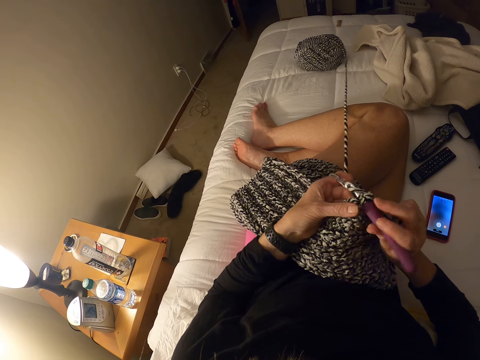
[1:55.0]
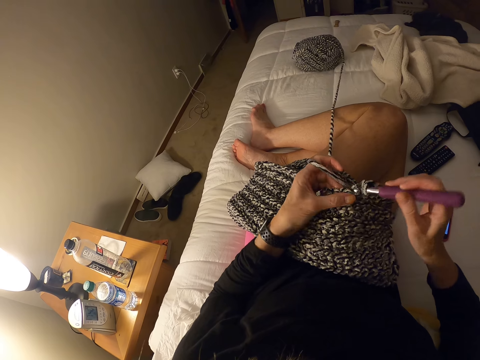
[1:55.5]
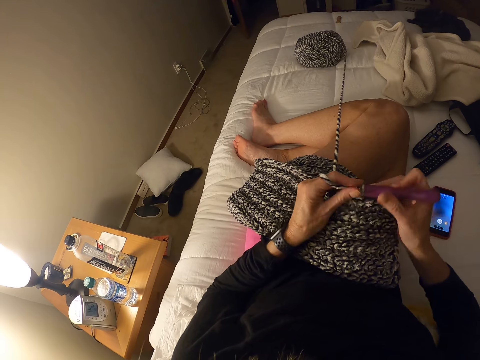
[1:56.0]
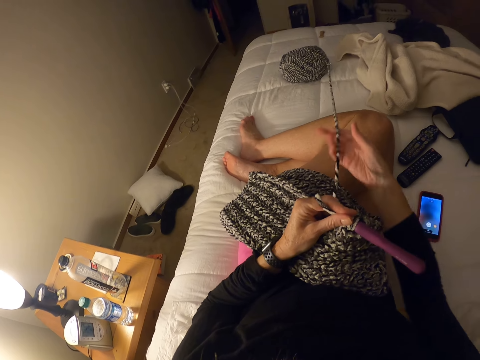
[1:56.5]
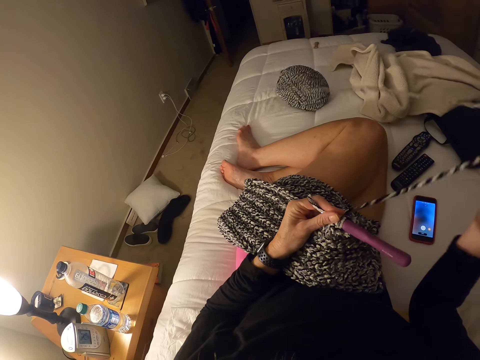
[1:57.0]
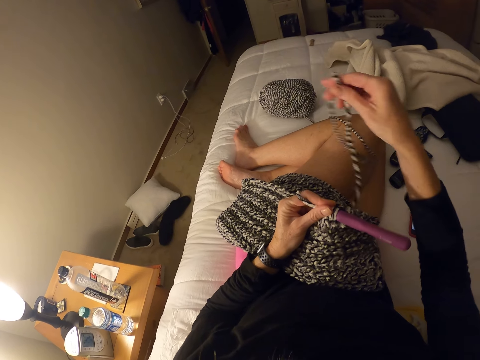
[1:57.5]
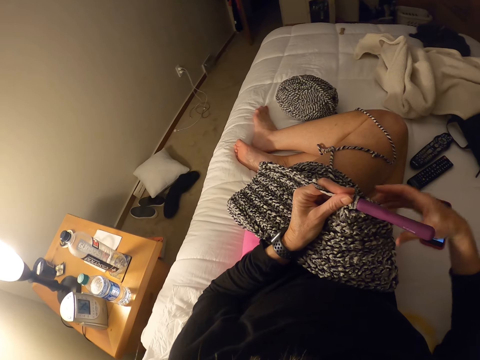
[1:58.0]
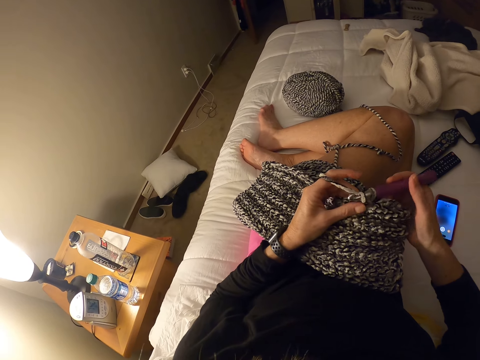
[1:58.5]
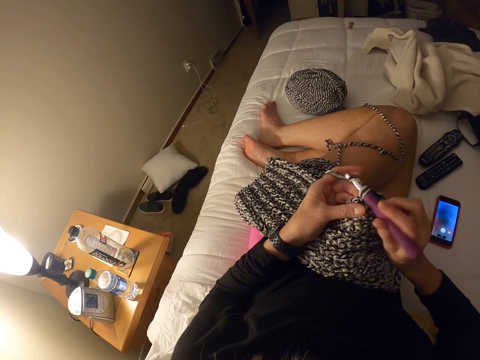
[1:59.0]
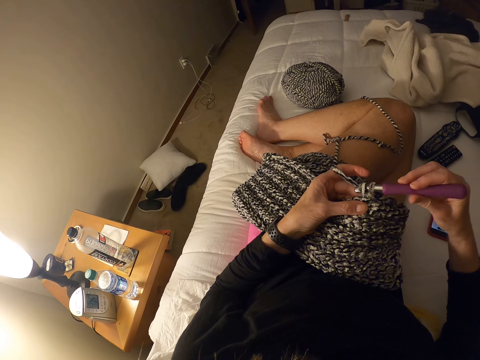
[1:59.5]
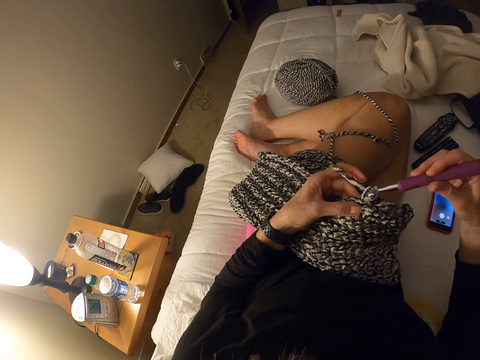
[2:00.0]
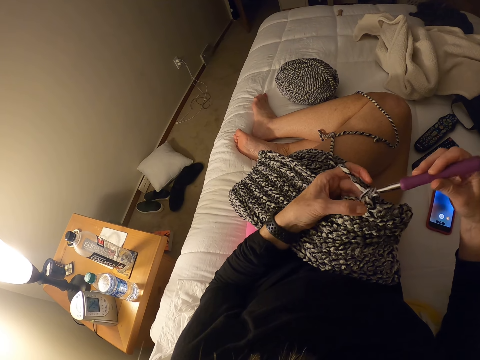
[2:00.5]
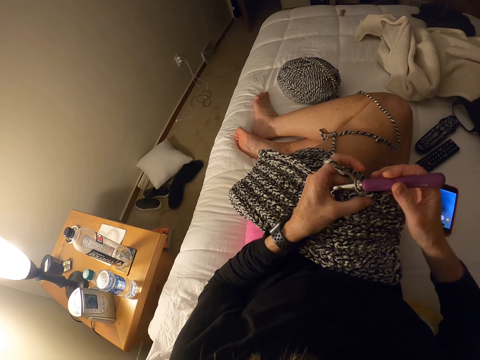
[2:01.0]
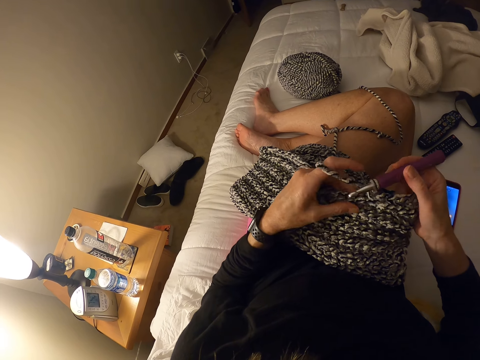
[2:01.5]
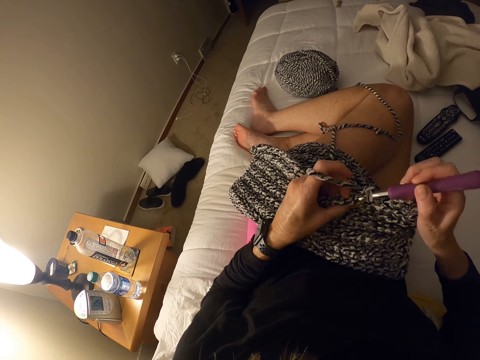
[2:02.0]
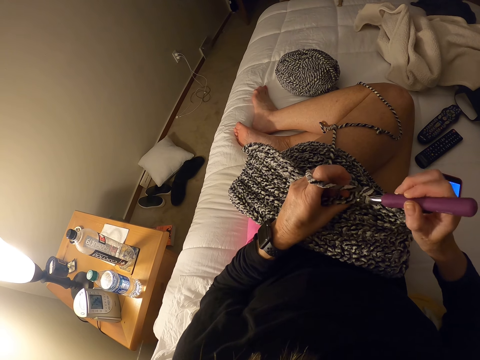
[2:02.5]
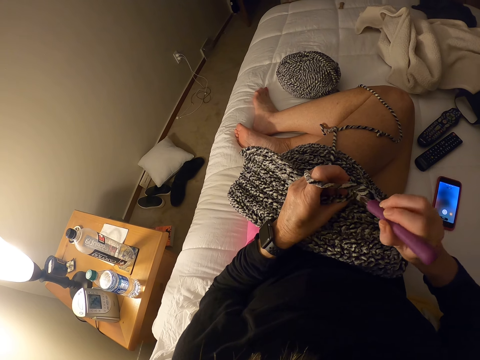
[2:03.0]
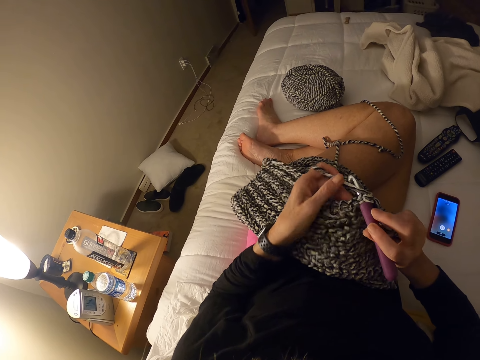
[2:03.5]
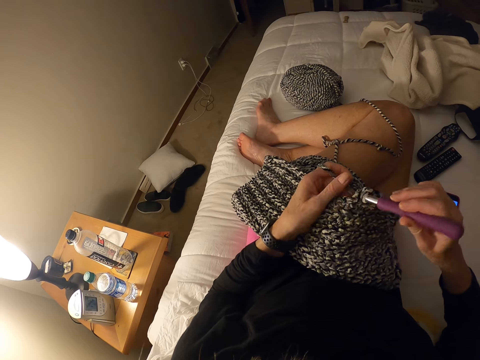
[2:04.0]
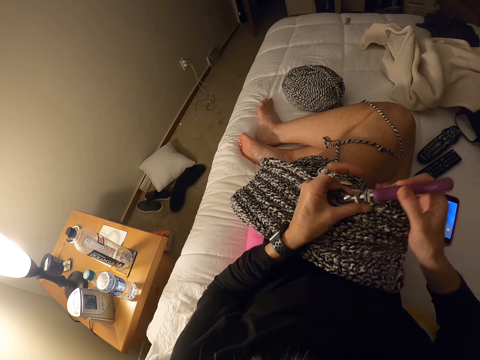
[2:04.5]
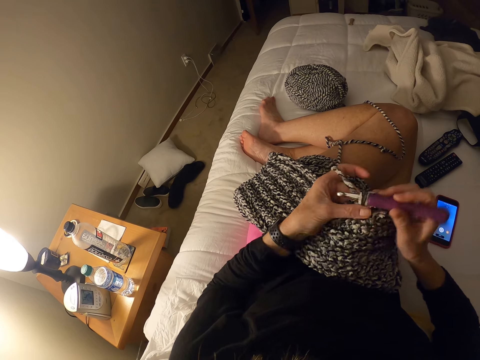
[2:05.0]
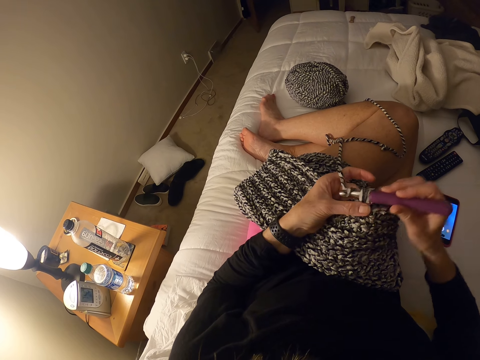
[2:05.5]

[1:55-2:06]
The camera wearer adjusts the yarn with her right hand. She crochets with the yarn.

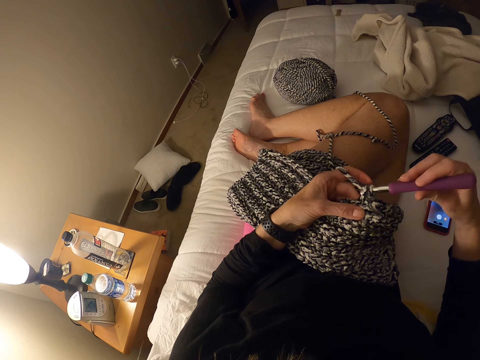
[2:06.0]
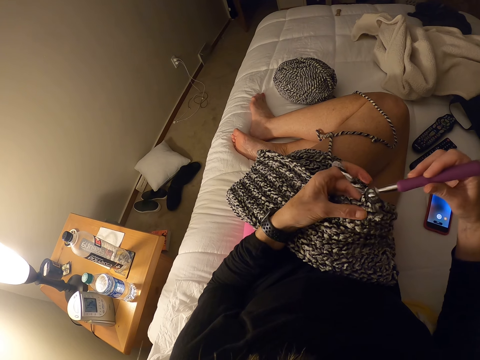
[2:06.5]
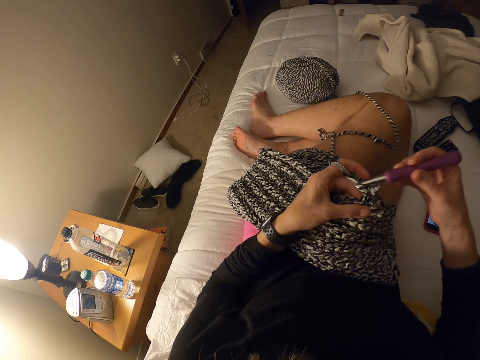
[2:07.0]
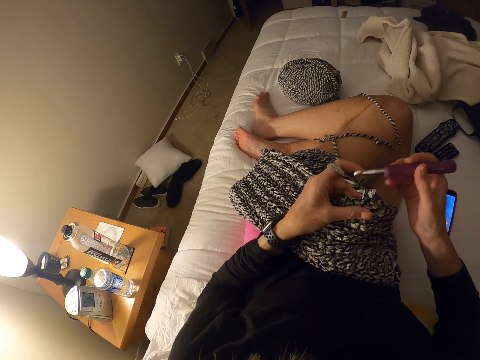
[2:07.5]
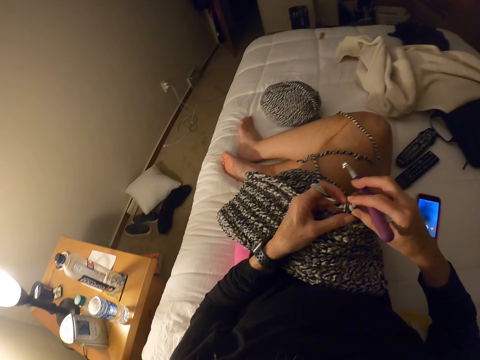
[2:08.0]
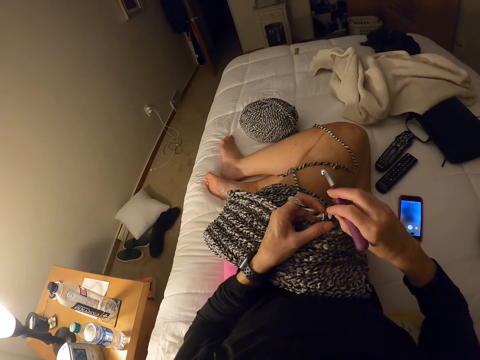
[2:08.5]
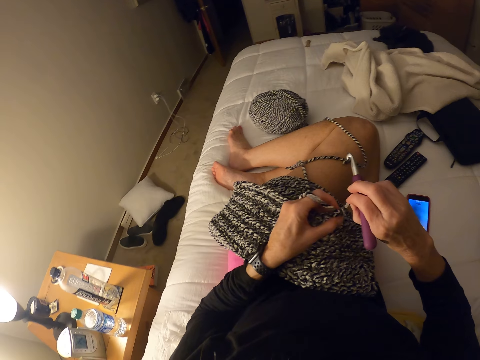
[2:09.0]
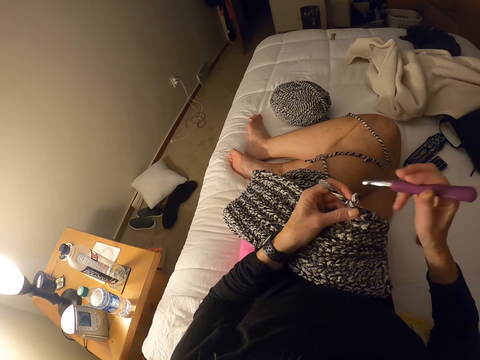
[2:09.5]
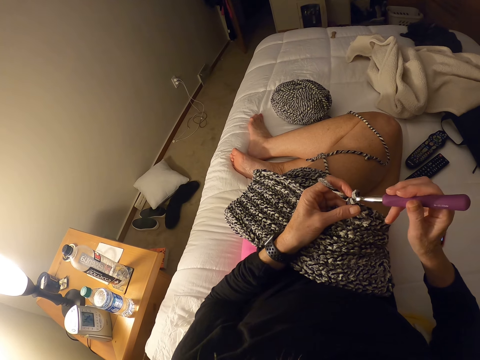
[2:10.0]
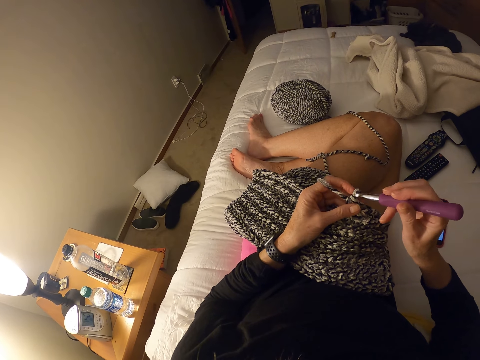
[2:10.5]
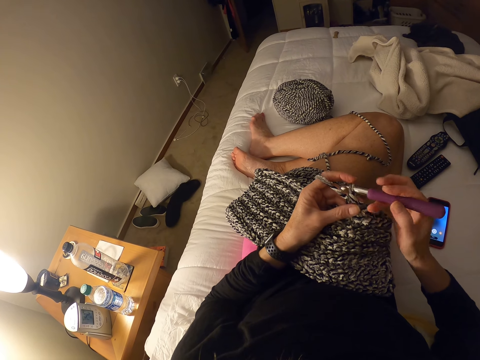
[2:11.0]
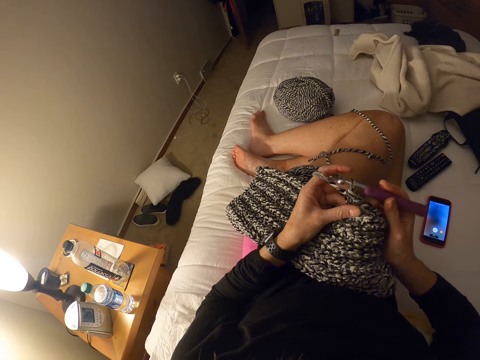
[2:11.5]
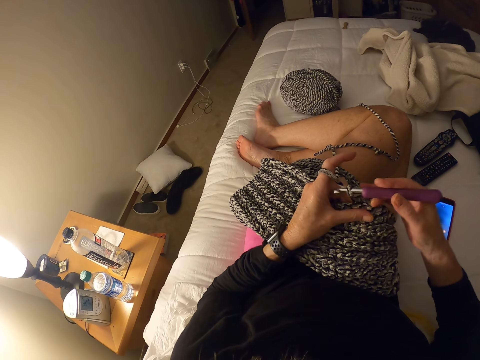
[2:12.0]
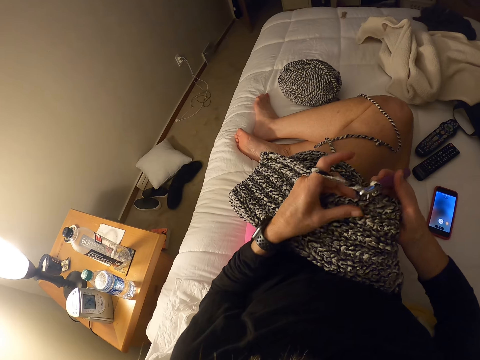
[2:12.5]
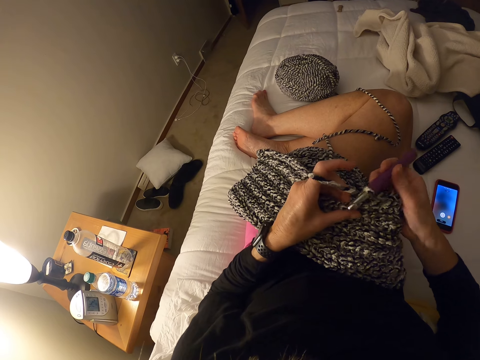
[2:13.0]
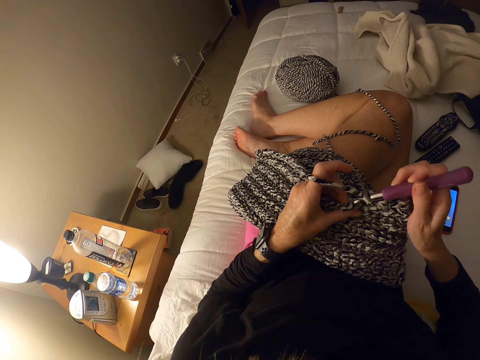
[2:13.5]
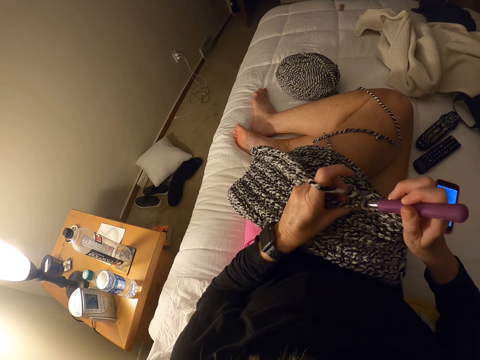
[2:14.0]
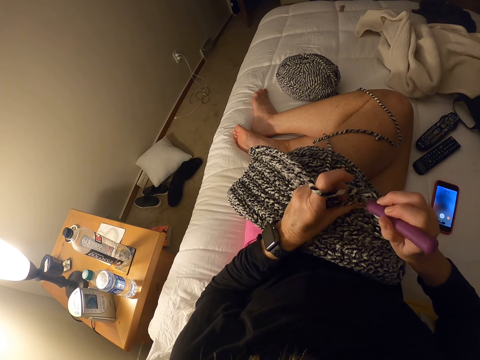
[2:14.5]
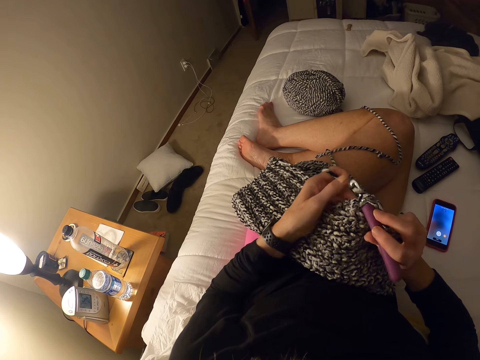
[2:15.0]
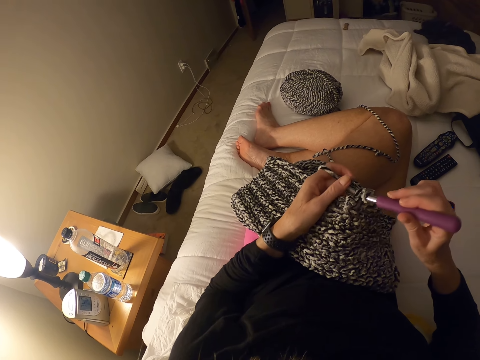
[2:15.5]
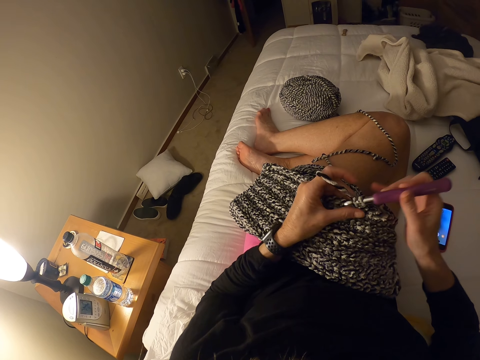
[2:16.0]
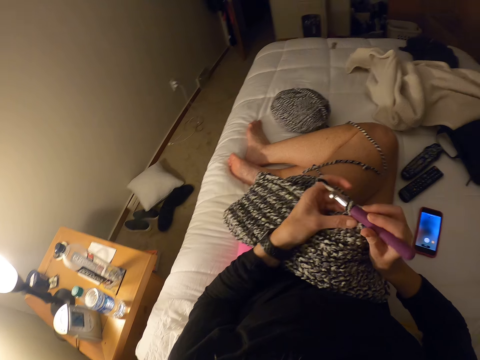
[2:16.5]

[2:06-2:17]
The camera wearer adjusts the yarn with her right hand. She crochets with the yarn.

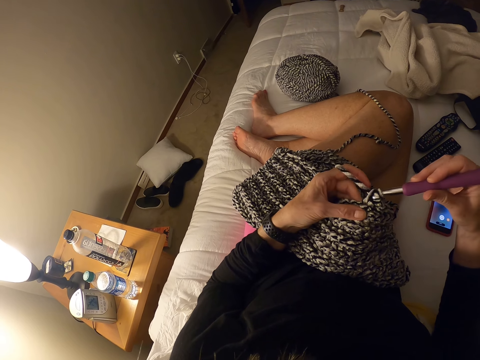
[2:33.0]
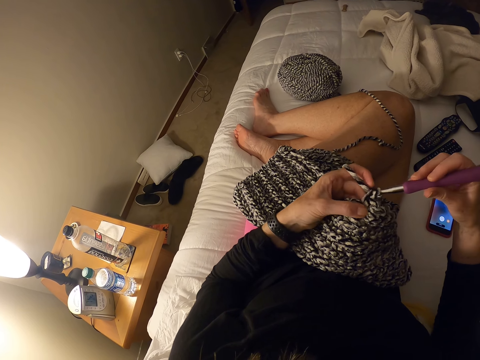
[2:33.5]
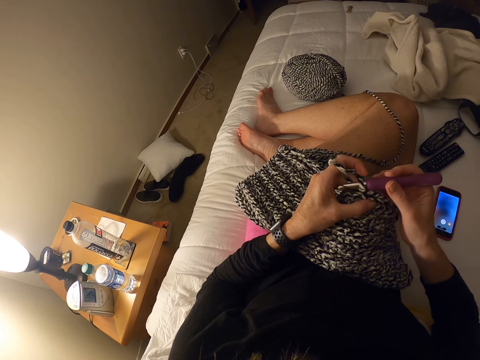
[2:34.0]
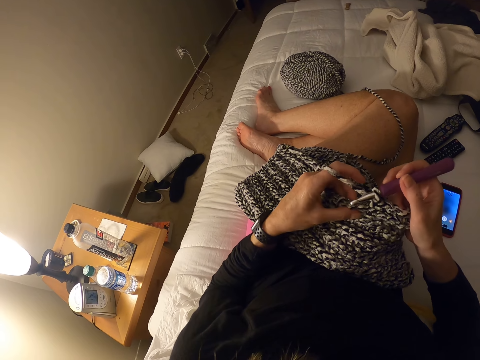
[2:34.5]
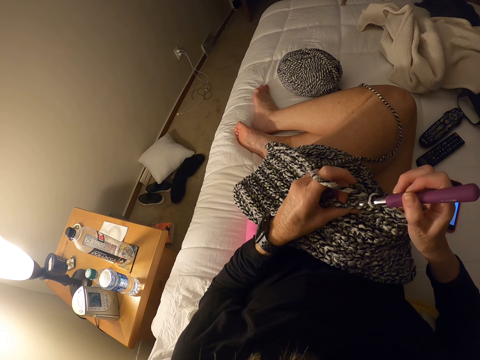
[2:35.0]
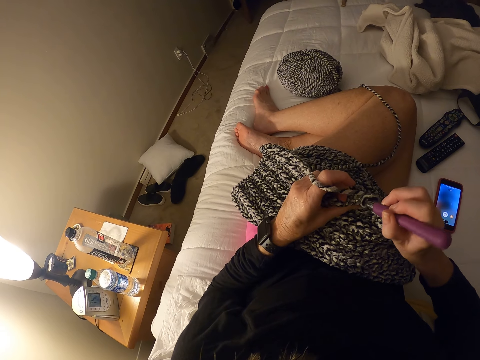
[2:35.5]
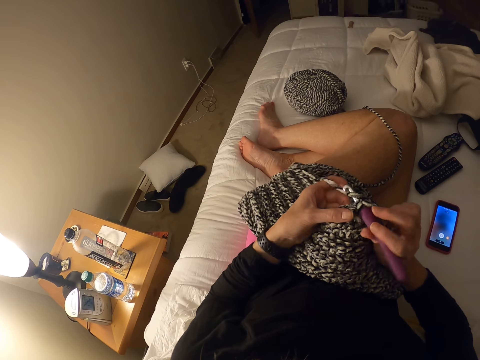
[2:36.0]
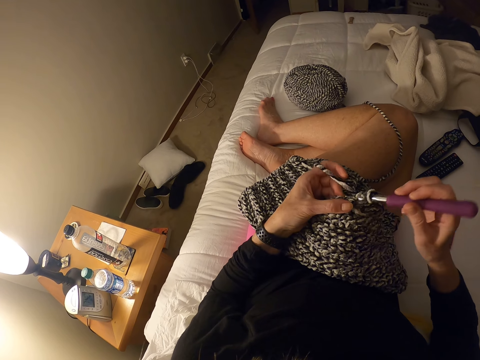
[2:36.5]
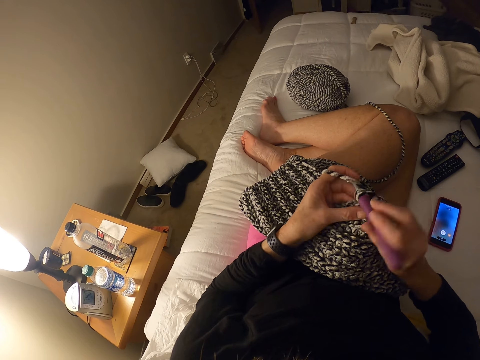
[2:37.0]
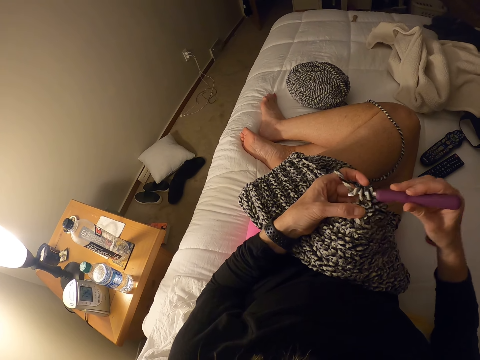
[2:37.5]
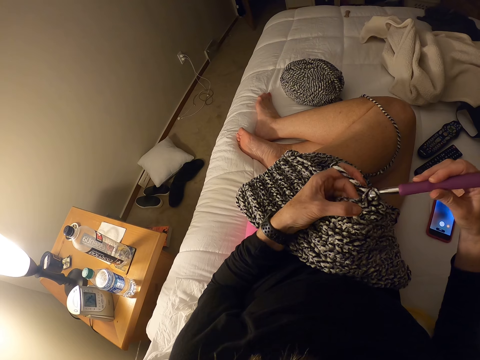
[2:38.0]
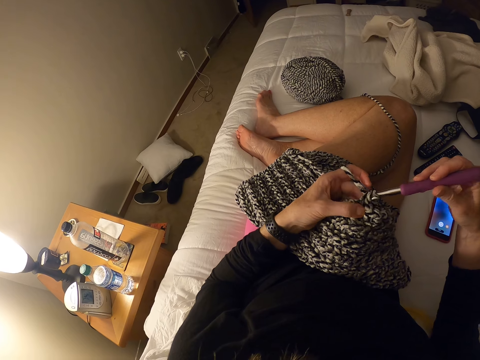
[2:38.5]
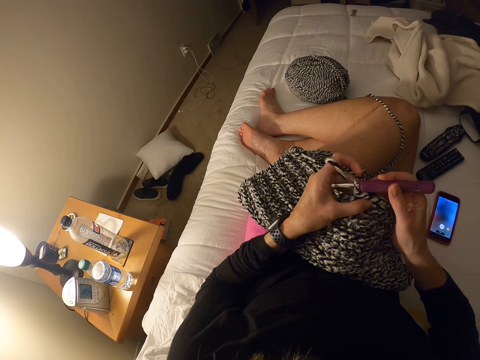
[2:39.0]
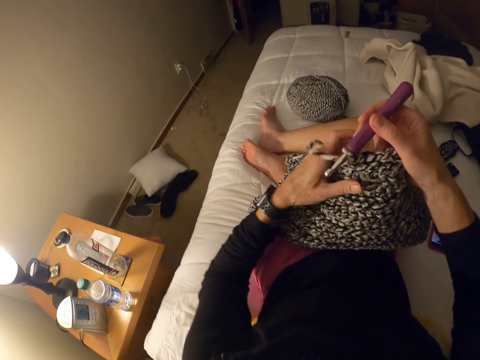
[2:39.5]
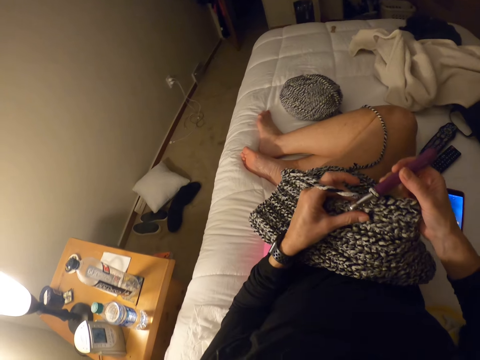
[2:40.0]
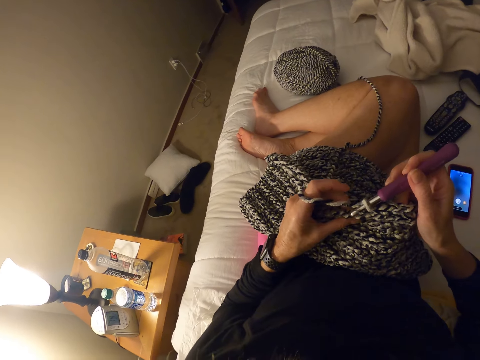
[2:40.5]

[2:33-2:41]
The camera wearer knits the fabric with a crochet hook.
